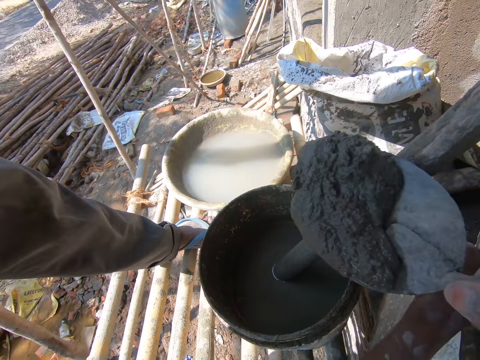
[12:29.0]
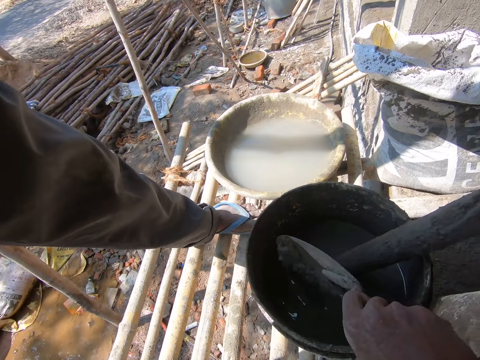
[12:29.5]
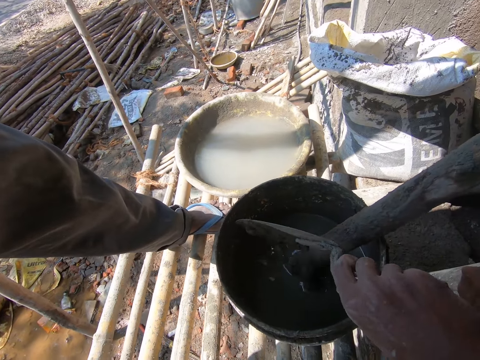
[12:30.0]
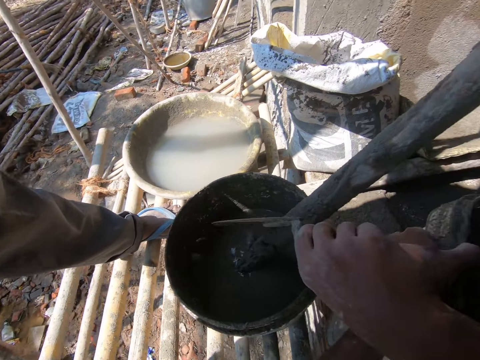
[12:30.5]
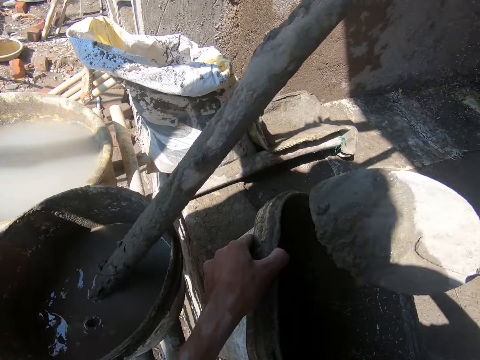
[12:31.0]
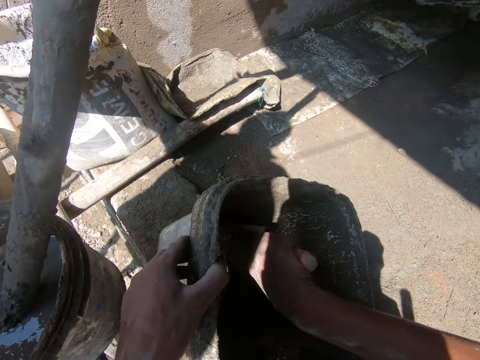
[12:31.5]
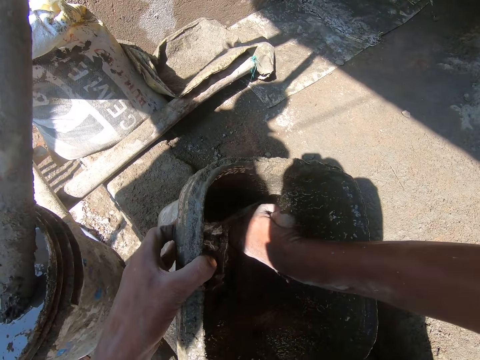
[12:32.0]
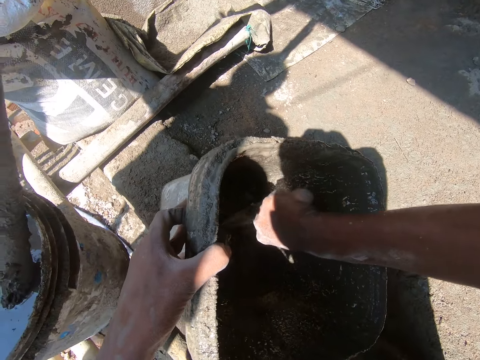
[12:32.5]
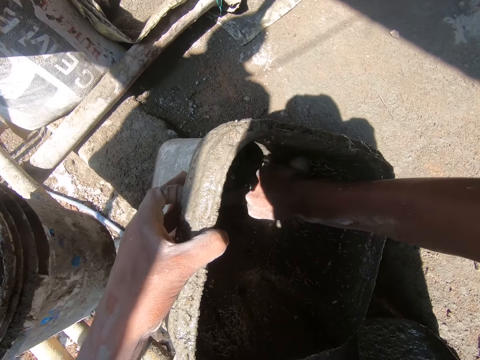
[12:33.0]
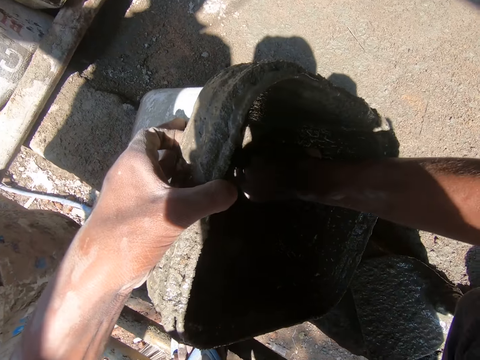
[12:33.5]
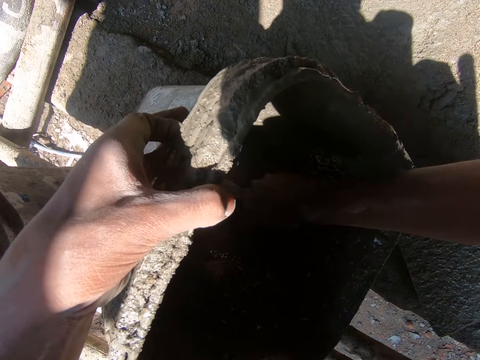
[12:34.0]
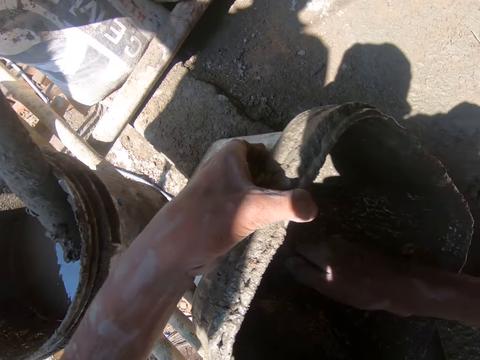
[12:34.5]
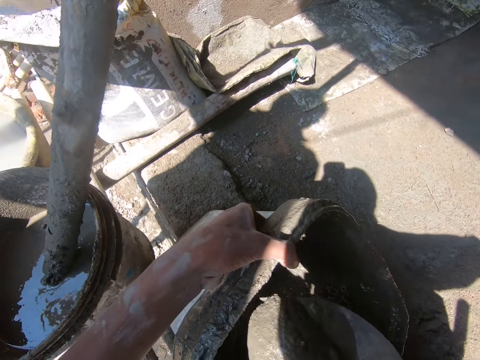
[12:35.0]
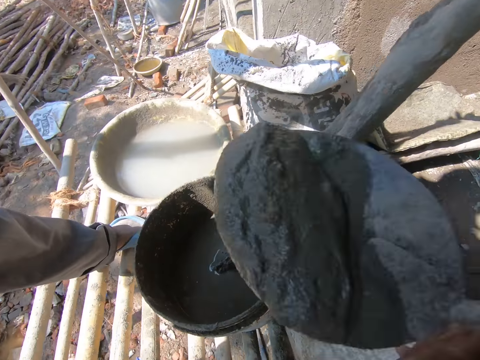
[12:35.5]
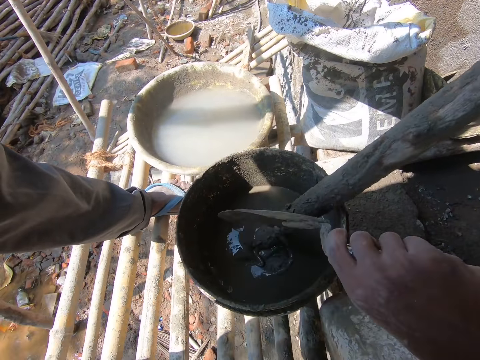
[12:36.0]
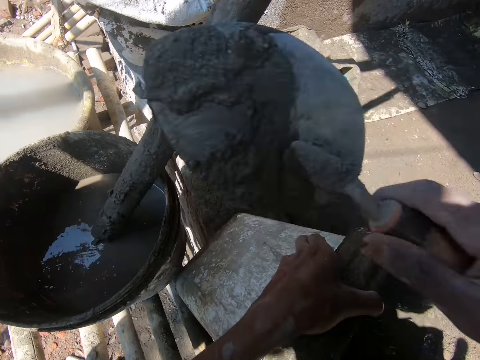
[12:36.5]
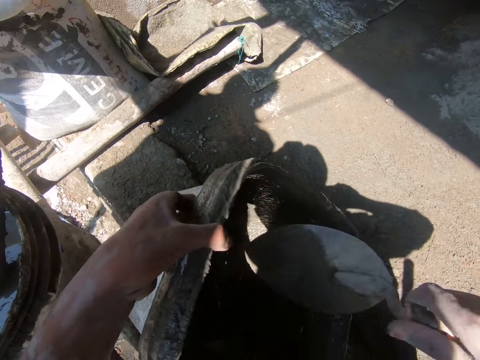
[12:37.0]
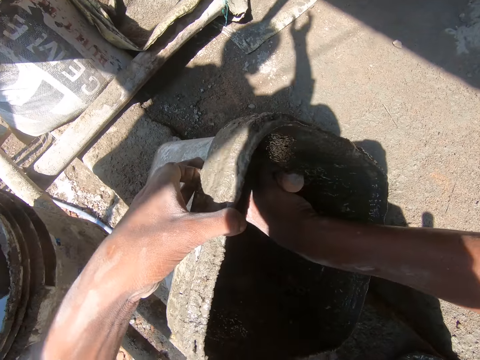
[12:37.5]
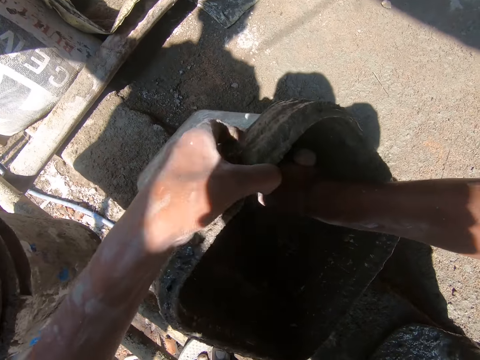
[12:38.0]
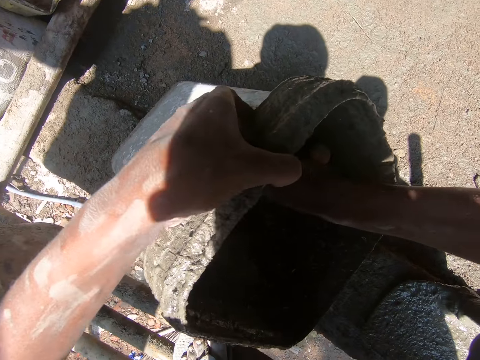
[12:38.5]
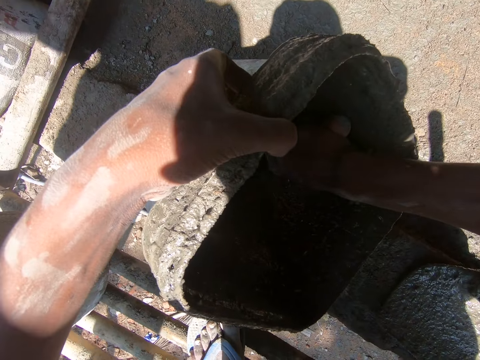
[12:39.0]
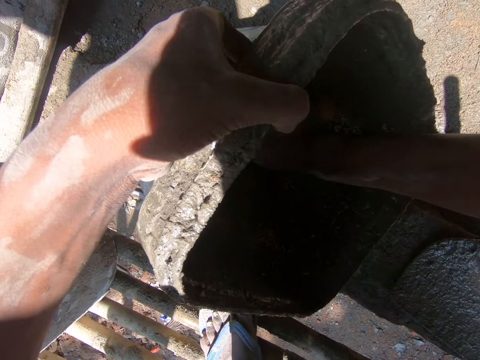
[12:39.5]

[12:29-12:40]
The camera wearer puts the concrete or cement in the bucket. They scoop the concrete in the bucket with the brick trowel. They put the concrete in the bucket. They take the cement.

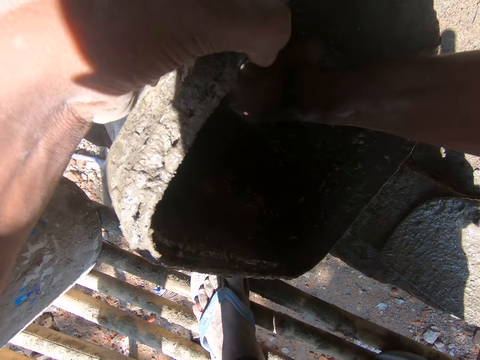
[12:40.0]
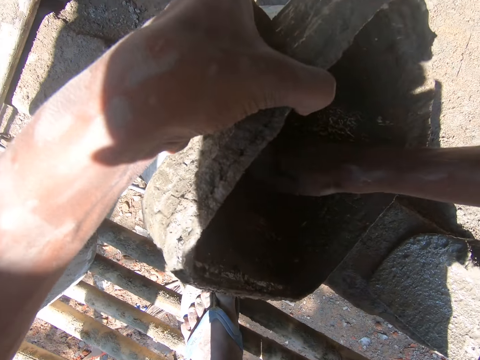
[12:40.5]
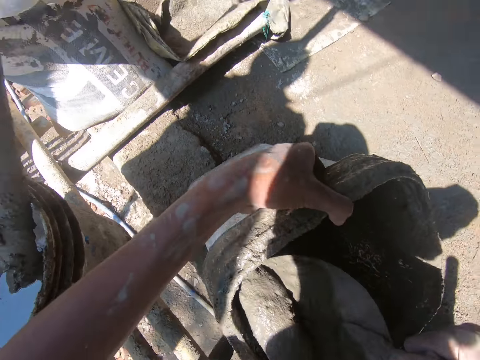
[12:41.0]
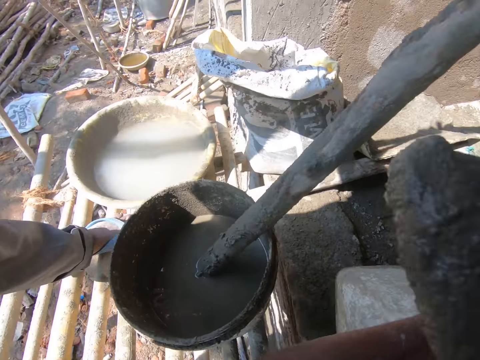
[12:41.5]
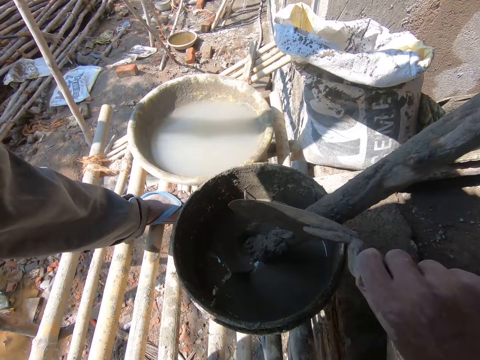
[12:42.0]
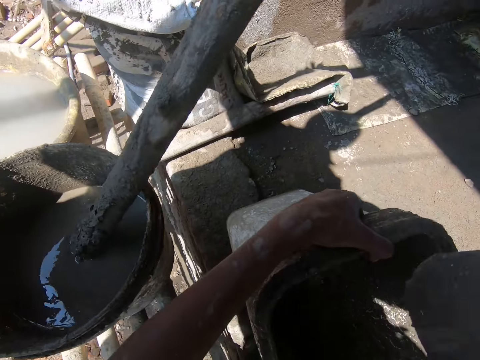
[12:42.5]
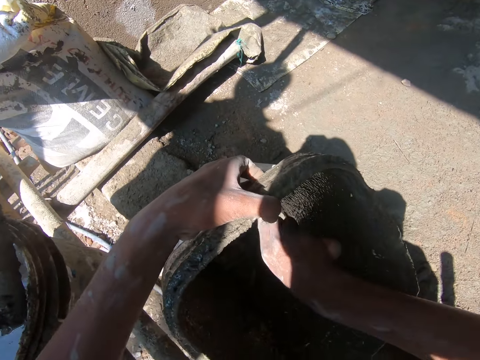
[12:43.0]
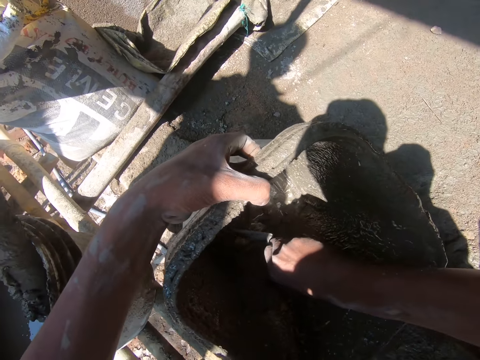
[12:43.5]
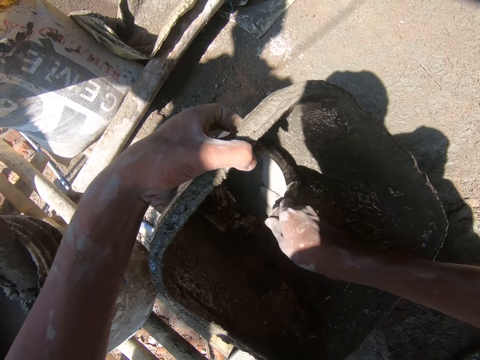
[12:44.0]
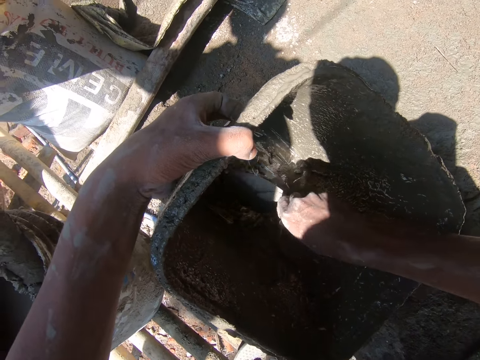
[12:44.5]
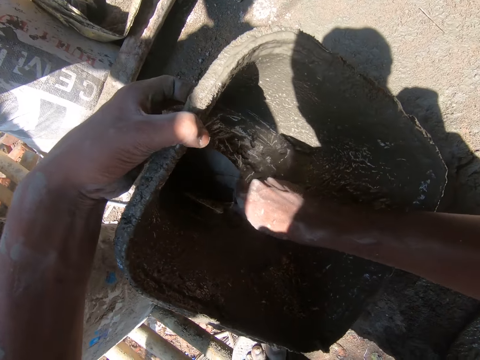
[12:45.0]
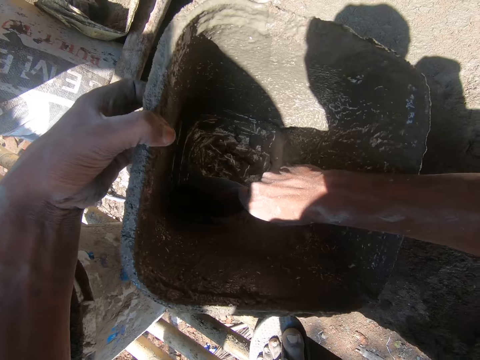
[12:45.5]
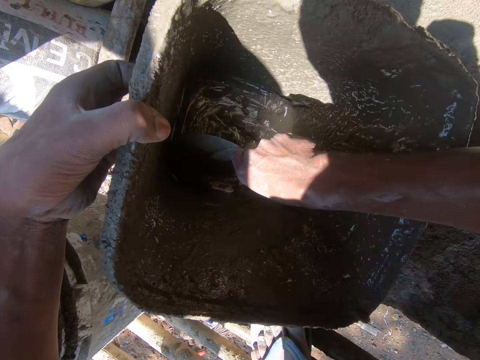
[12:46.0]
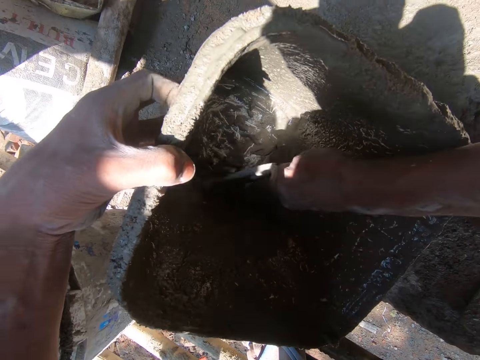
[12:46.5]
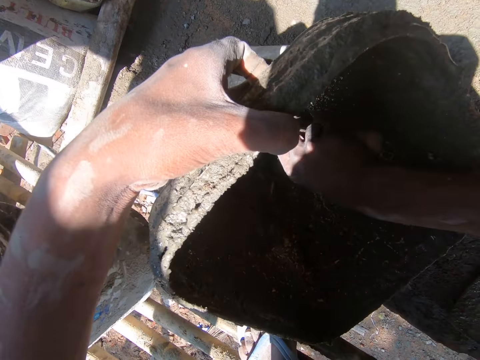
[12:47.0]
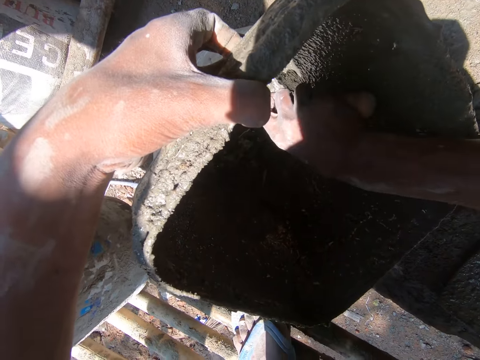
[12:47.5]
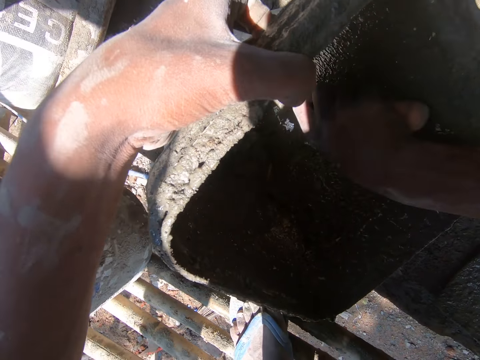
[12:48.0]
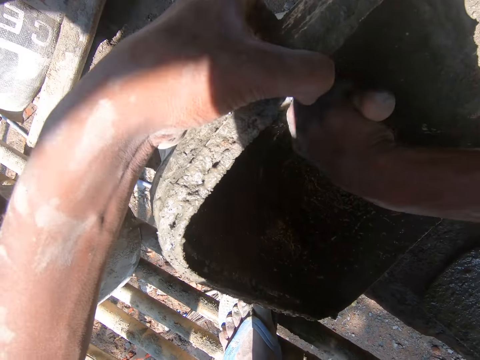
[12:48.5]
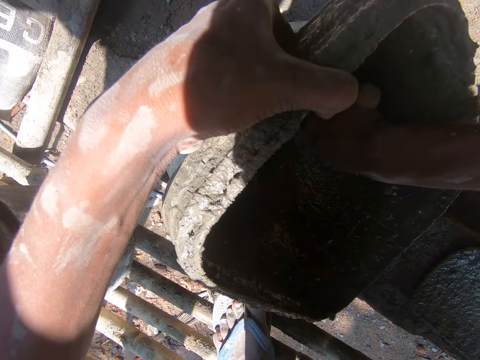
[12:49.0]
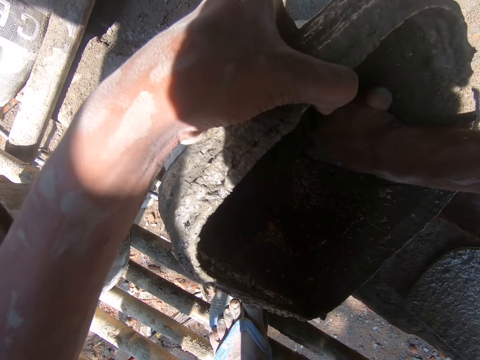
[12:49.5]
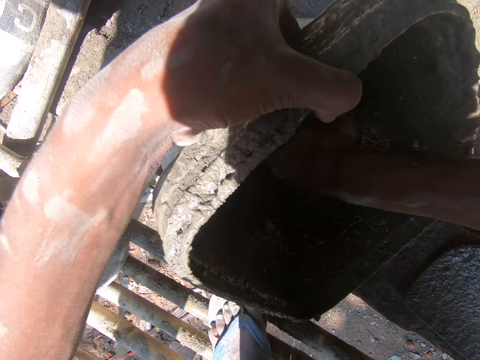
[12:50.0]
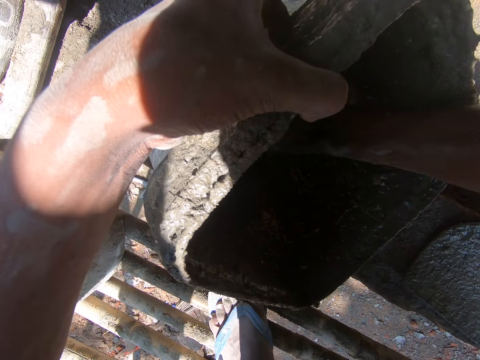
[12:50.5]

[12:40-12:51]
The camera wearer scoops the concrete or cement in the bucket with the brick trowel. They put the concrete in the bucket. They scrape the concrete in the bucket with the brick trowel. They take the cement. They scoop the concrete in the bucket with the brick trowel.

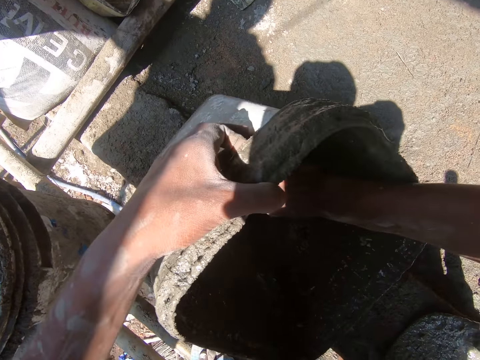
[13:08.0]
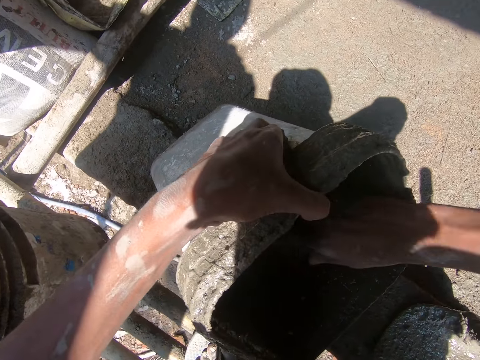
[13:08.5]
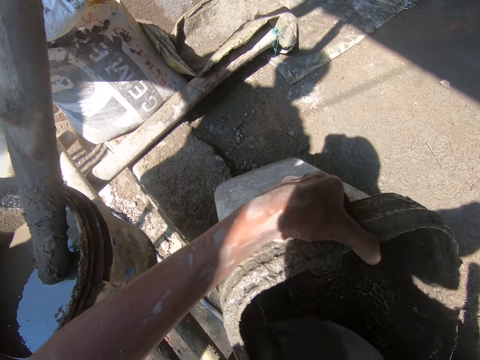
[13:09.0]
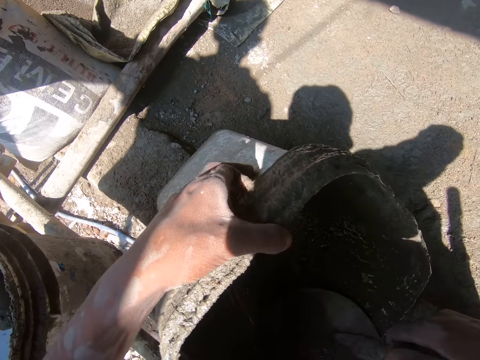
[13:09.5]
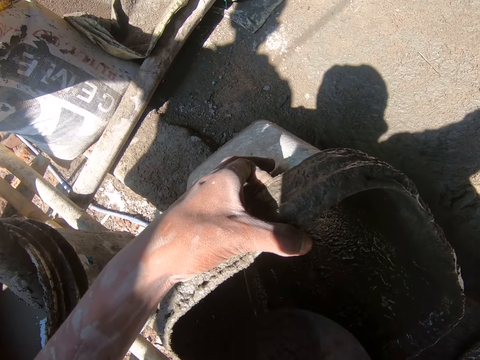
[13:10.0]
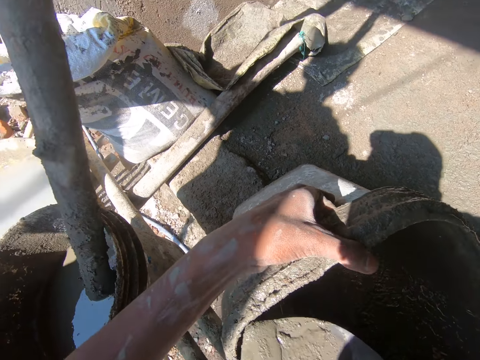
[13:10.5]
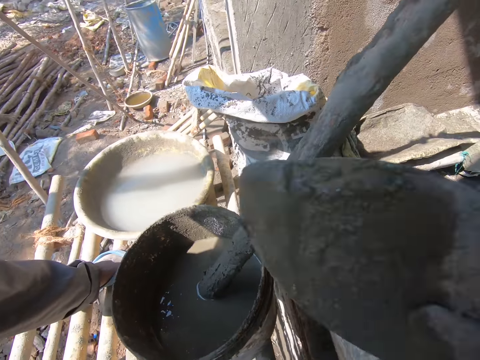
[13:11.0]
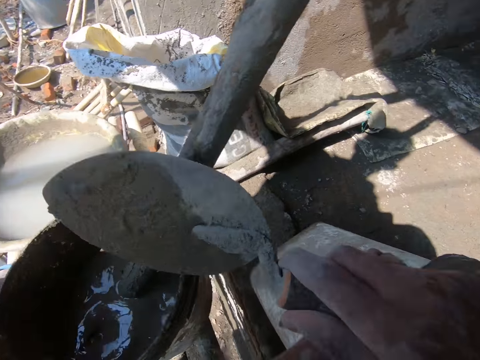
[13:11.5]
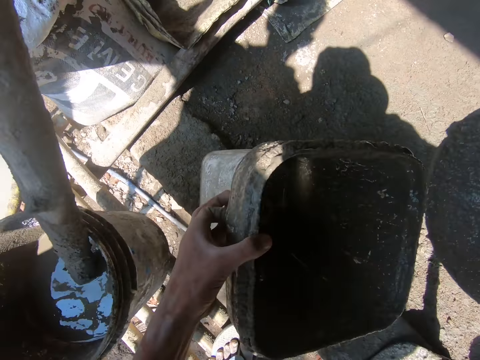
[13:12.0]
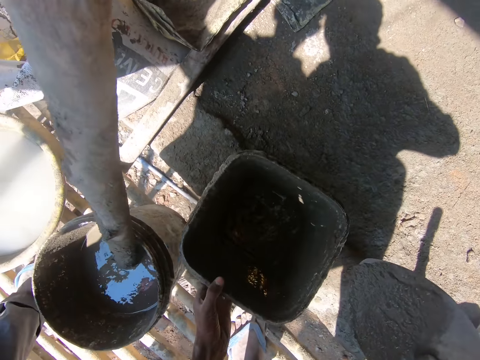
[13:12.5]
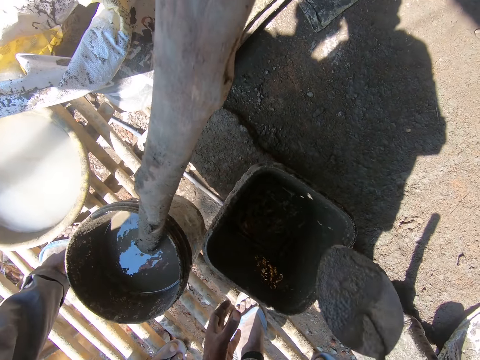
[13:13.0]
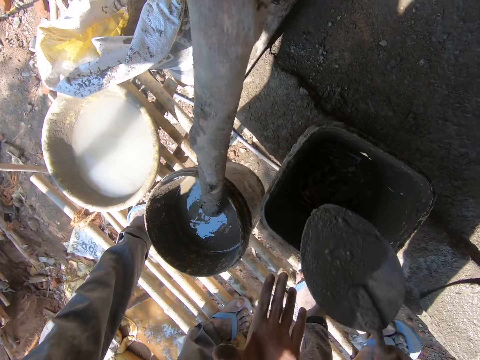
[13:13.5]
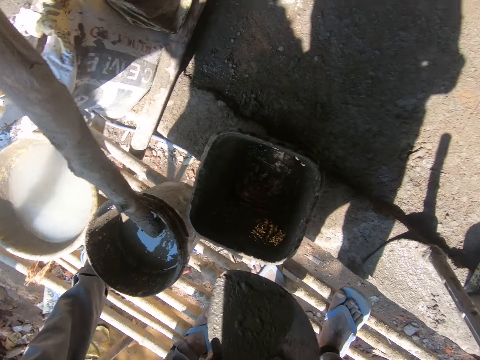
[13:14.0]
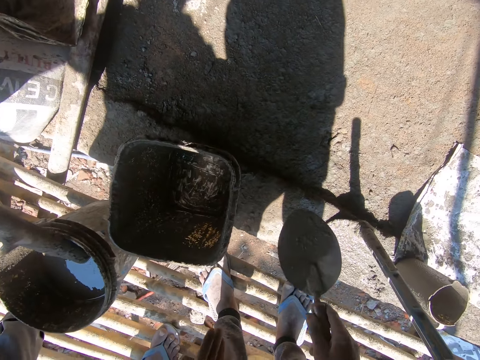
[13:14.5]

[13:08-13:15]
The camera wearer scoops the concrete in the bucket with the brick trowel. They put the concrete in the bucket. They drop the bucket.
